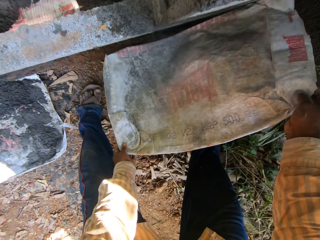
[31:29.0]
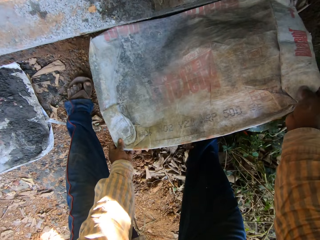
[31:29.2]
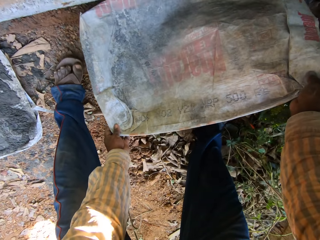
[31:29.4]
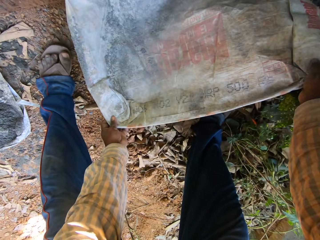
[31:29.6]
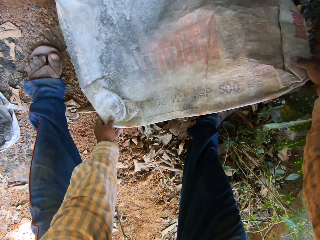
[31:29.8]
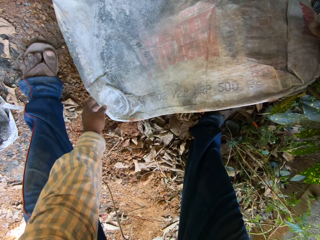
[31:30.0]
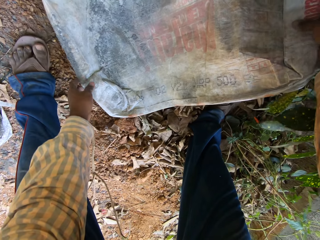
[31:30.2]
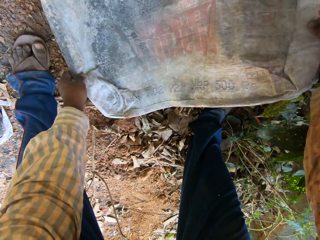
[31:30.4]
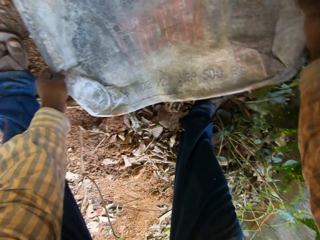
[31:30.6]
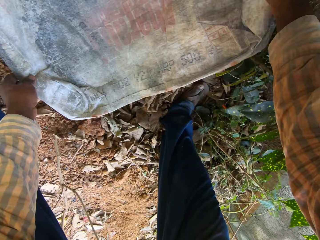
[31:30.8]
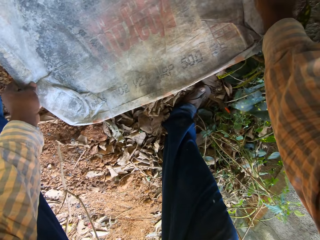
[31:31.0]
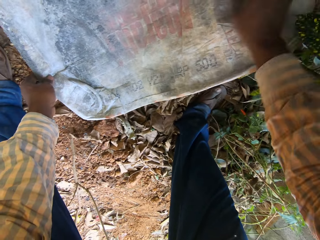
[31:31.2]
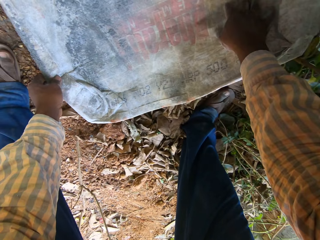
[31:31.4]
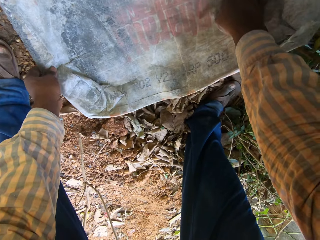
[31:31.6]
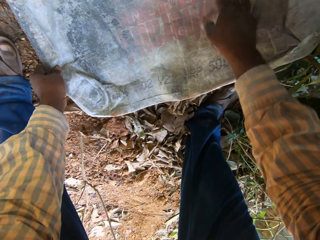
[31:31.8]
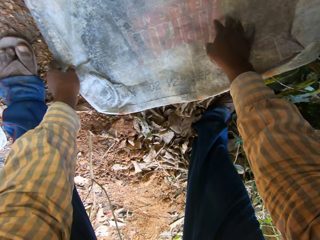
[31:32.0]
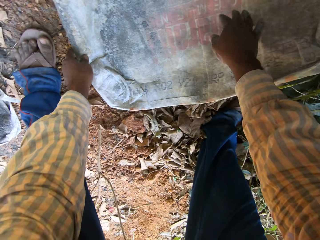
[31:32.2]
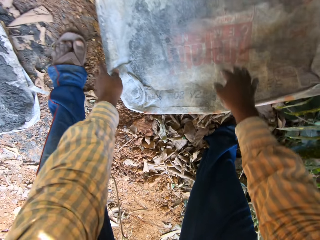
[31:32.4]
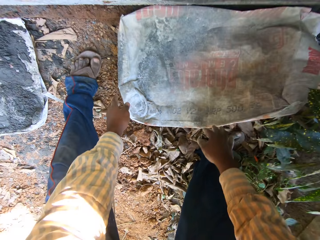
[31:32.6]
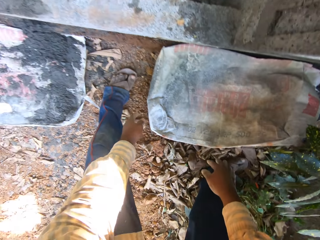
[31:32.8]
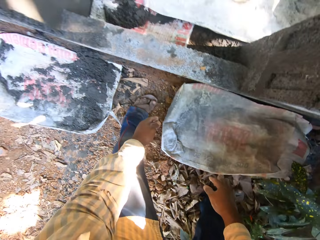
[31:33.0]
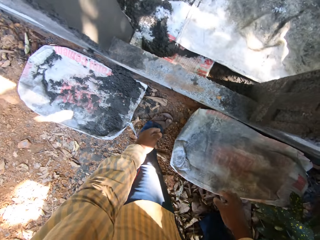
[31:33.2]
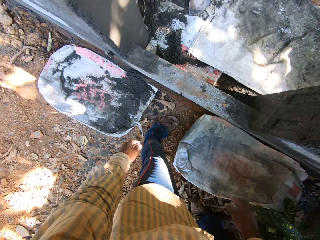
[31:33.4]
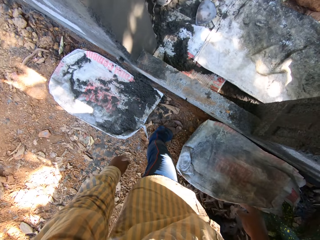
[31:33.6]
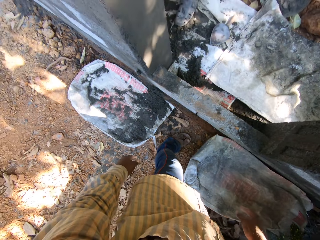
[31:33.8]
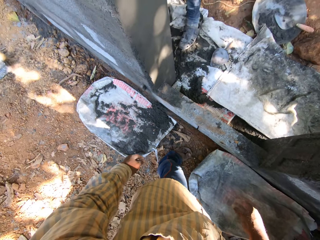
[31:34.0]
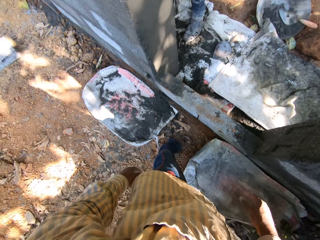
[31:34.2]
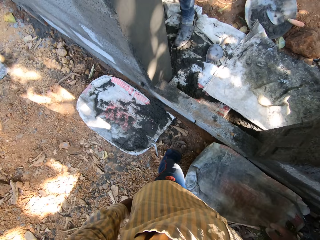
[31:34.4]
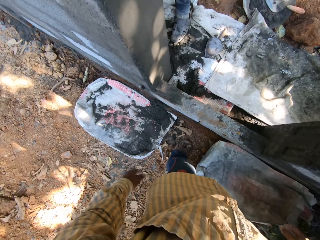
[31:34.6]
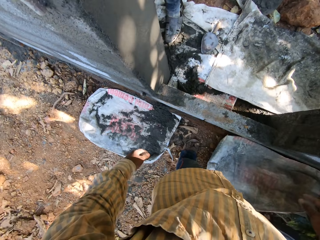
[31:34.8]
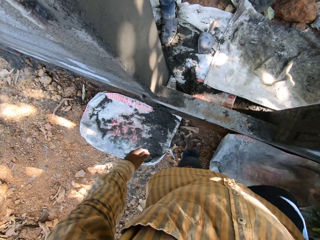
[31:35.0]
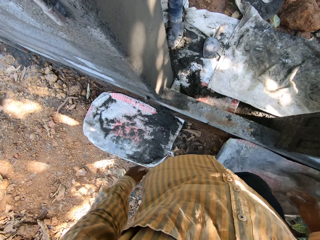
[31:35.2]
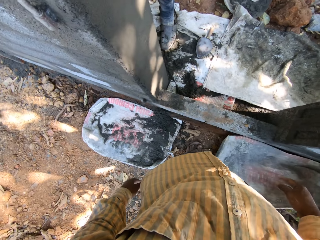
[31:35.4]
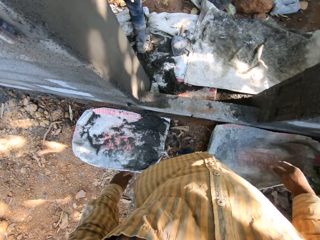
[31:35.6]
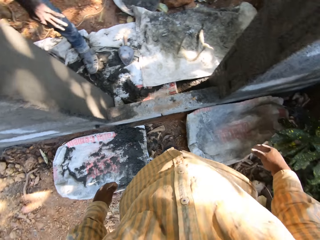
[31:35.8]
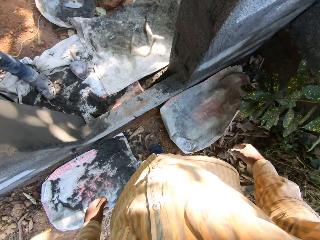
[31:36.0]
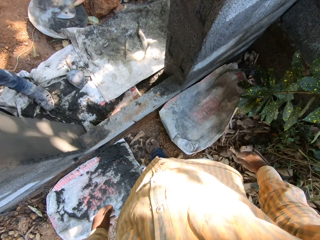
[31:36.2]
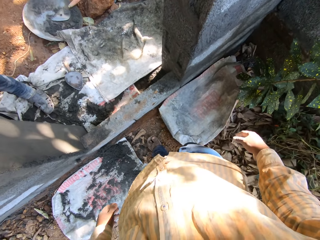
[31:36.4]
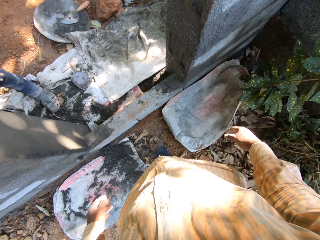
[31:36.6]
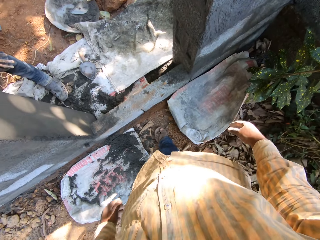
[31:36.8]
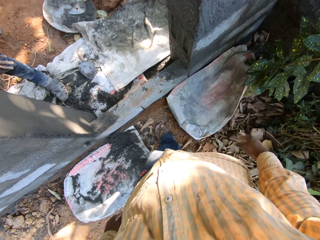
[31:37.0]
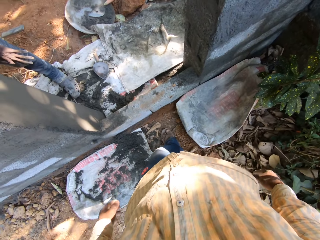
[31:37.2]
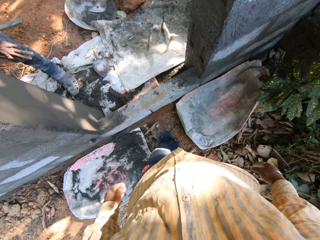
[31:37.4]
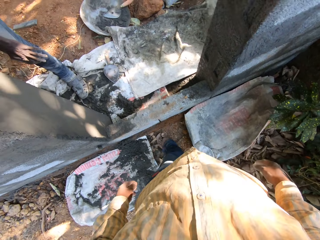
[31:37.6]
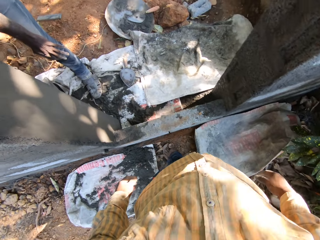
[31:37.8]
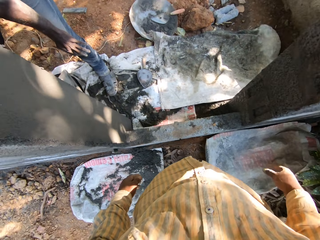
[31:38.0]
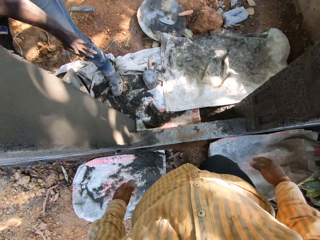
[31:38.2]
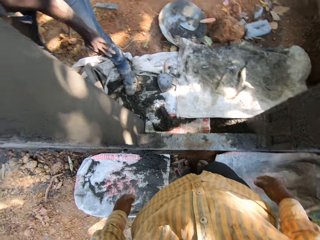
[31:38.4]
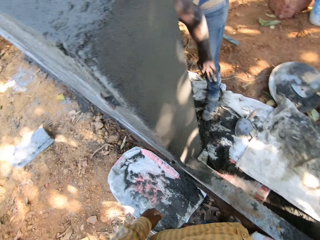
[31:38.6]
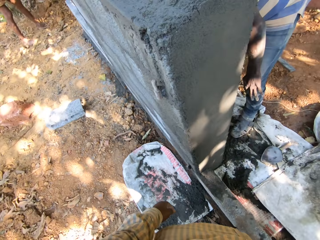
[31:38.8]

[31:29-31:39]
The camera wearer holds the bag with both hands. They spread the bag on the ground. They place the sack on the ground with both hands. They stand up. They look around.

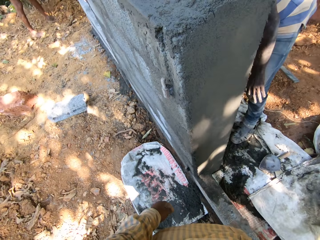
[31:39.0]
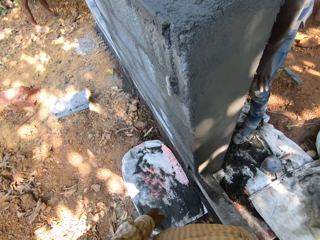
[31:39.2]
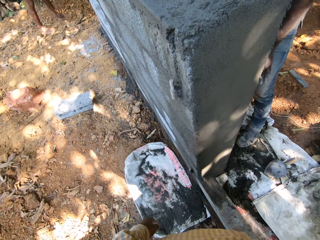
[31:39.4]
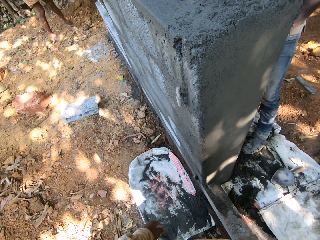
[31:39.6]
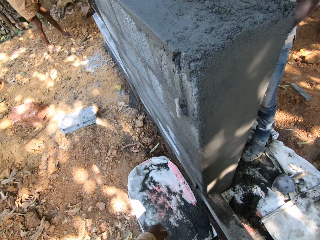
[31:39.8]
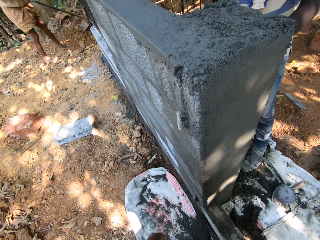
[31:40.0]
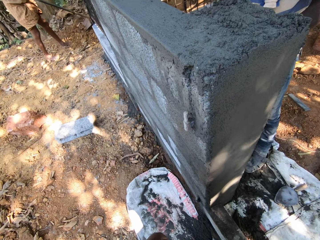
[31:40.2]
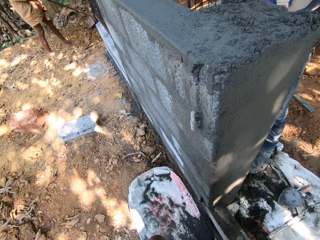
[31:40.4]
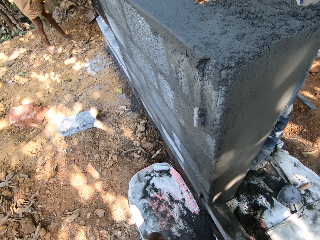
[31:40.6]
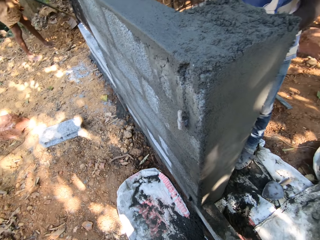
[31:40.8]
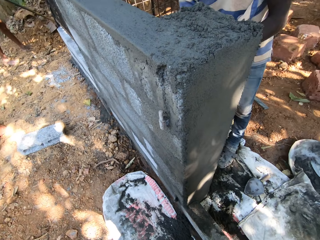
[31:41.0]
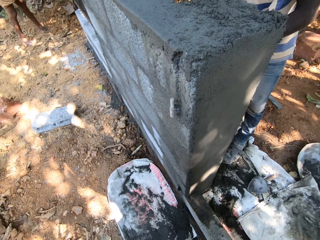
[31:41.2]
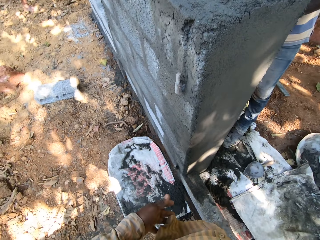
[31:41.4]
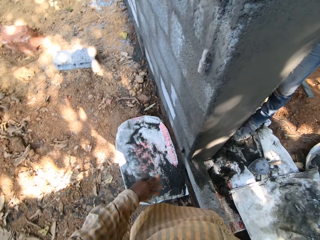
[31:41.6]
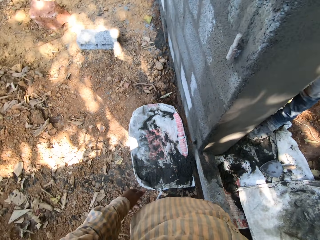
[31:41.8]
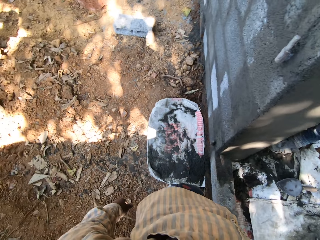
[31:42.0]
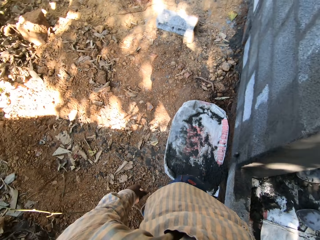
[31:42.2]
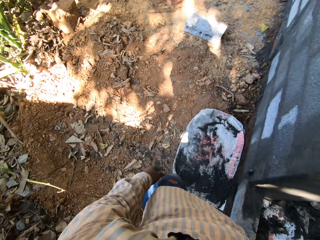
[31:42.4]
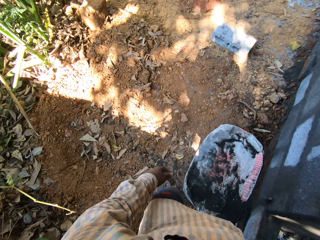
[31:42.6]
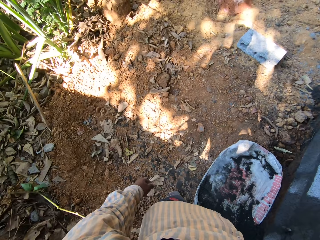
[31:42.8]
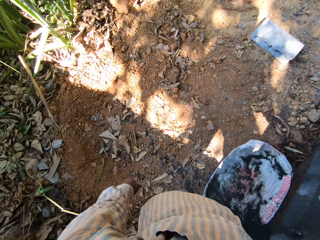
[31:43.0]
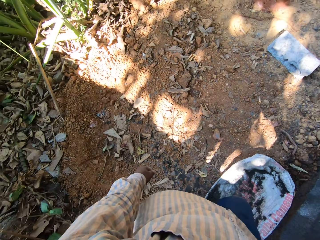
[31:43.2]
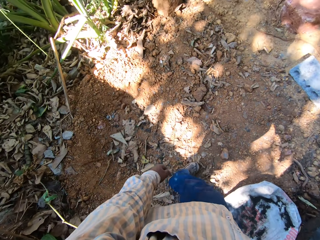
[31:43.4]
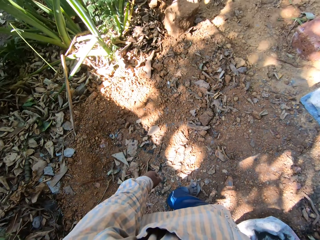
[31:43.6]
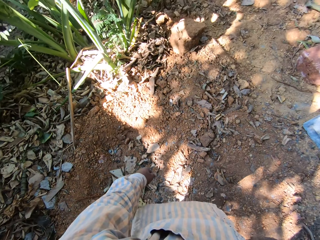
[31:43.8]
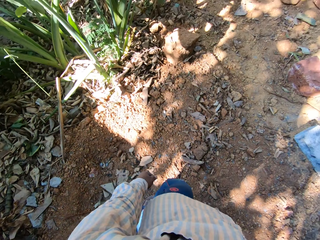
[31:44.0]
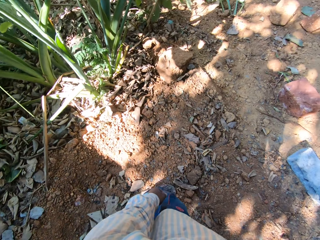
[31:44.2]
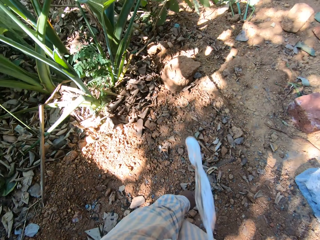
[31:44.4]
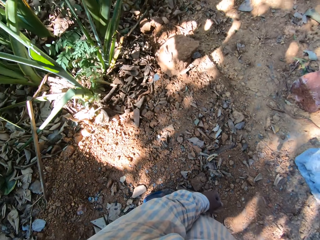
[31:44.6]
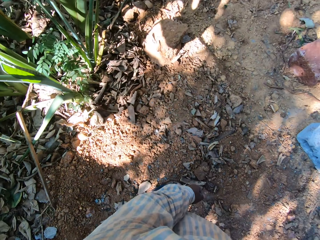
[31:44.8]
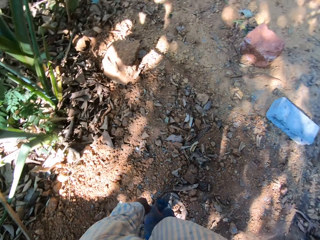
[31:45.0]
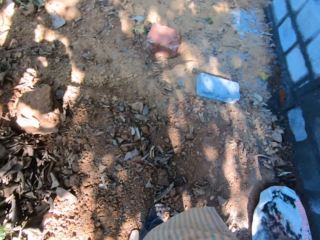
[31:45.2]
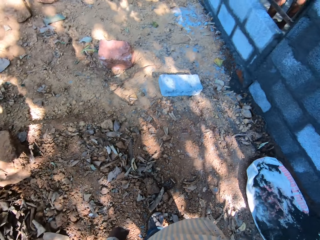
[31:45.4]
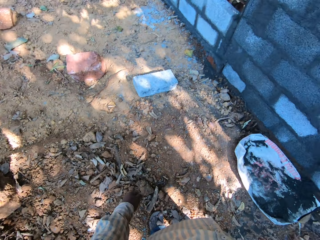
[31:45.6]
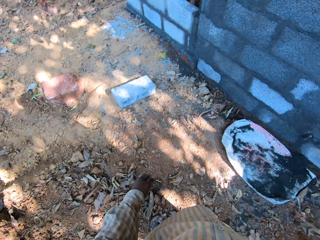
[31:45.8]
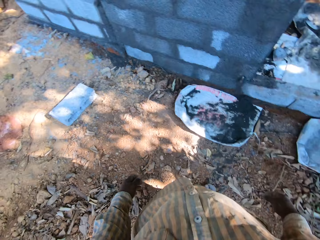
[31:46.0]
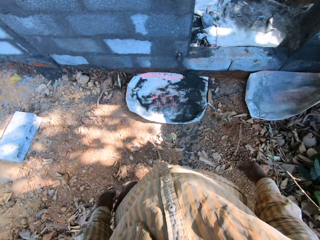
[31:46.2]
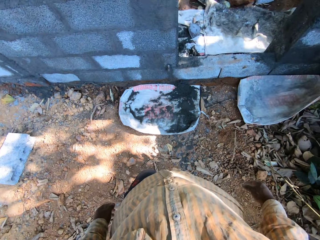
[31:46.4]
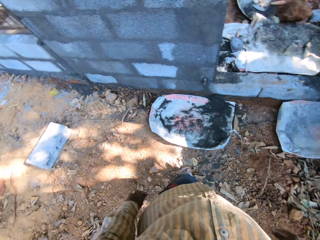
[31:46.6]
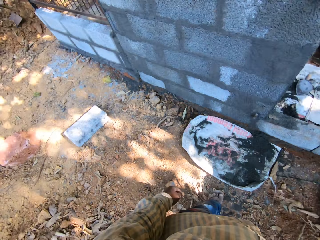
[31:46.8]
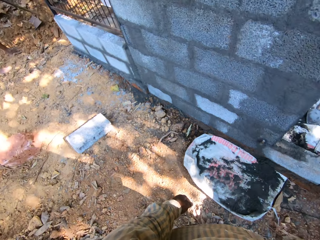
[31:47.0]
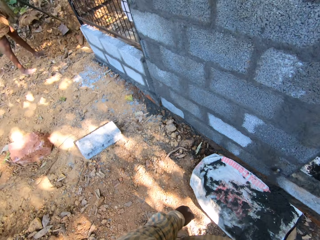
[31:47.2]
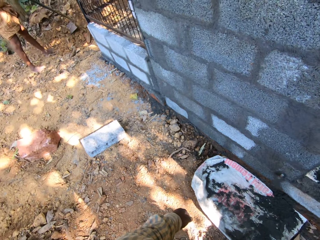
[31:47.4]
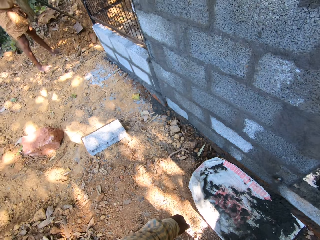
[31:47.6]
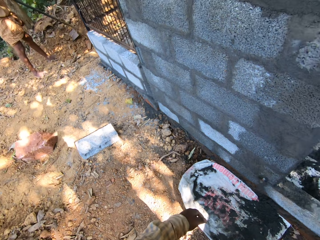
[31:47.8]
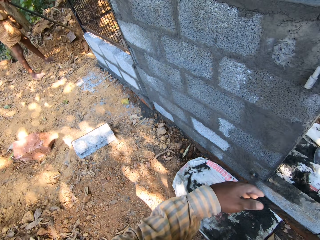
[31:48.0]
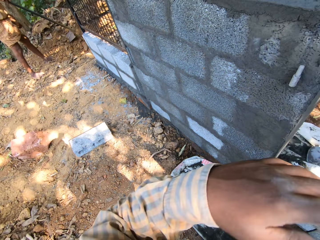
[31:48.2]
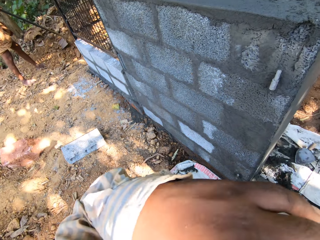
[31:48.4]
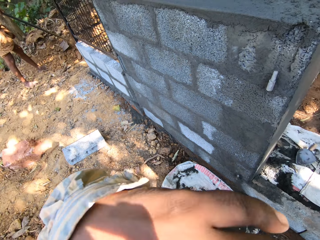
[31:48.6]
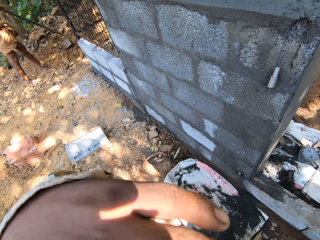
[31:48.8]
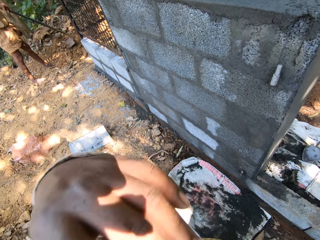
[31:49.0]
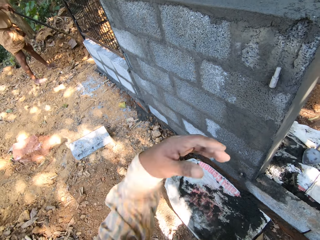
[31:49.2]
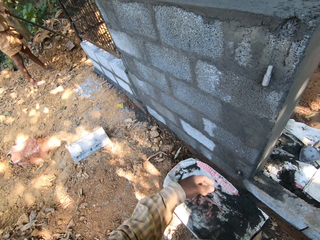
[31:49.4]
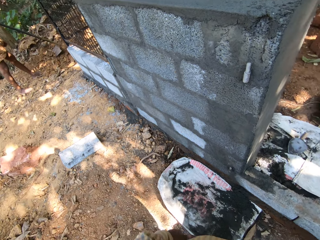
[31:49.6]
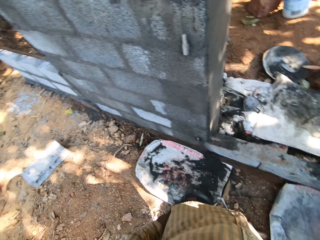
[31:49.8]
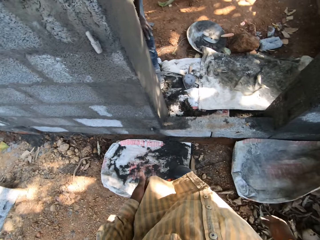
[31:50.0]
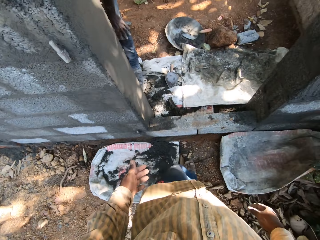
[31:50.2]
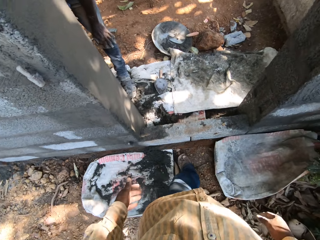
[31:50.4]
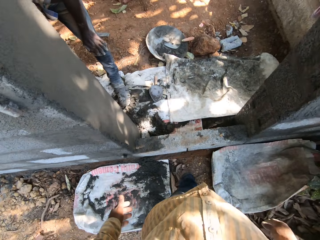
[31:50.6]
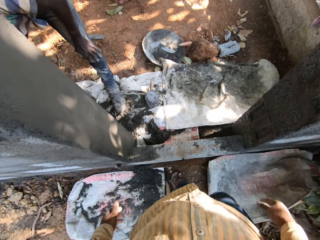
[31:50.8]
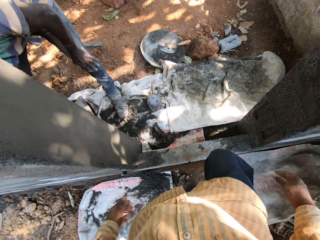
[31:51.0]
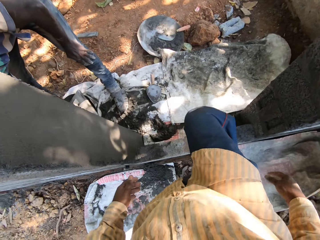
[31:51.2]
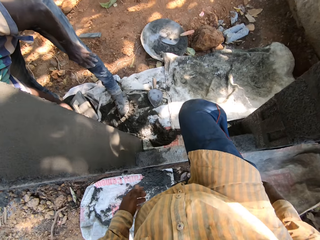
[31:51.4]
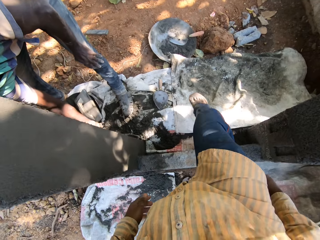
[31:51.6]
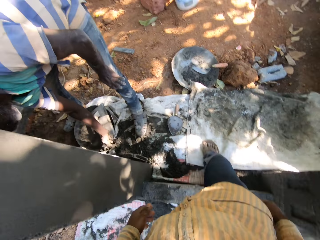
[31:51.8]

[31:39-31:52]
A person works on the wall. The camera wearer walks around. They spit on the ground. They touch the face.
